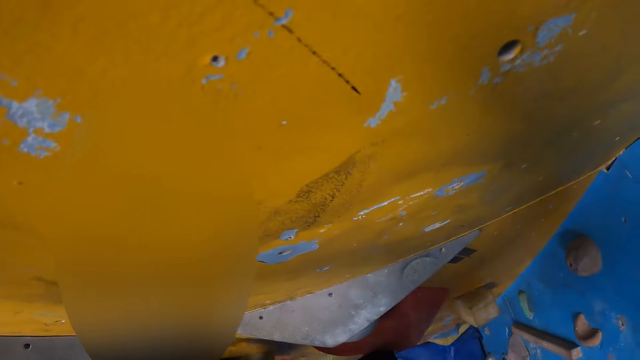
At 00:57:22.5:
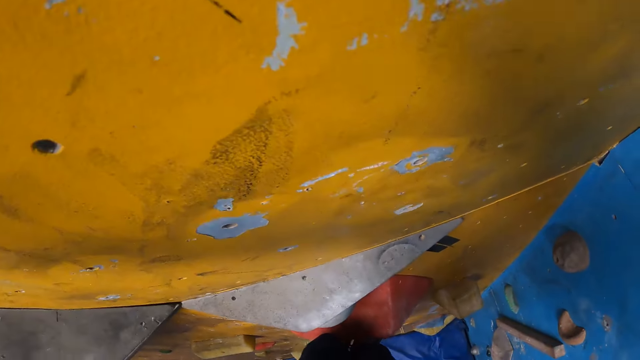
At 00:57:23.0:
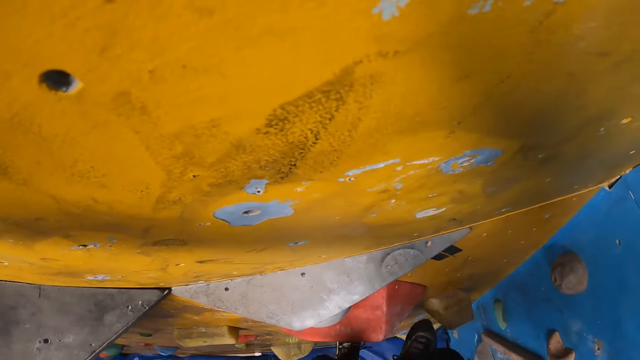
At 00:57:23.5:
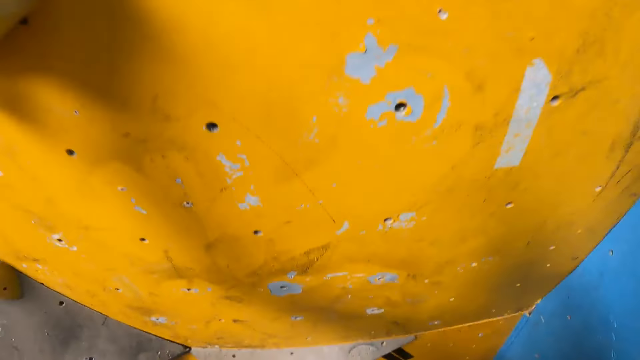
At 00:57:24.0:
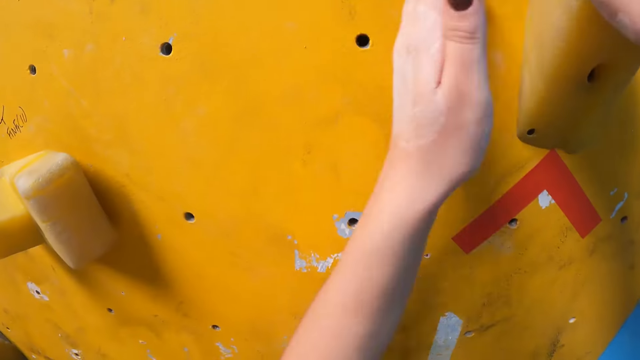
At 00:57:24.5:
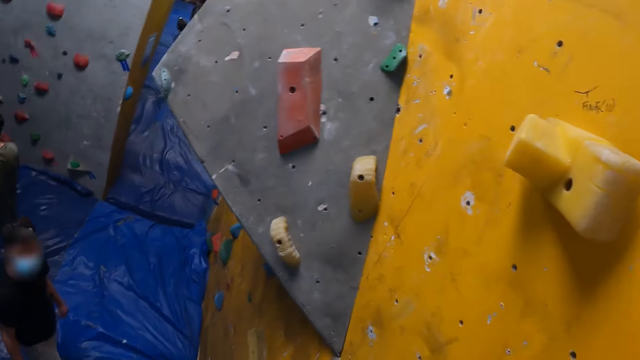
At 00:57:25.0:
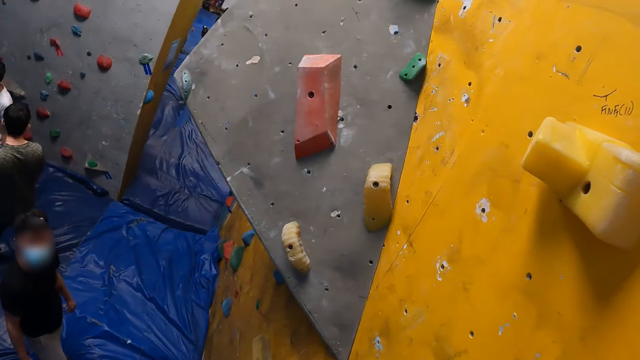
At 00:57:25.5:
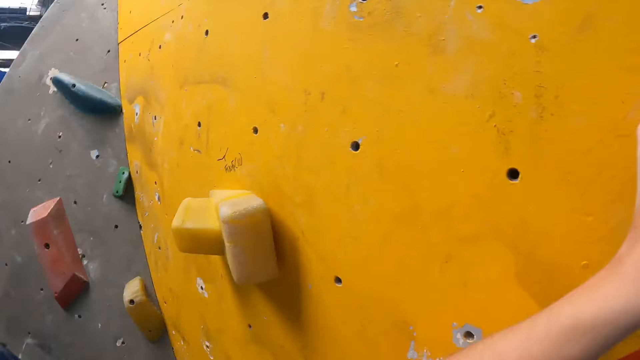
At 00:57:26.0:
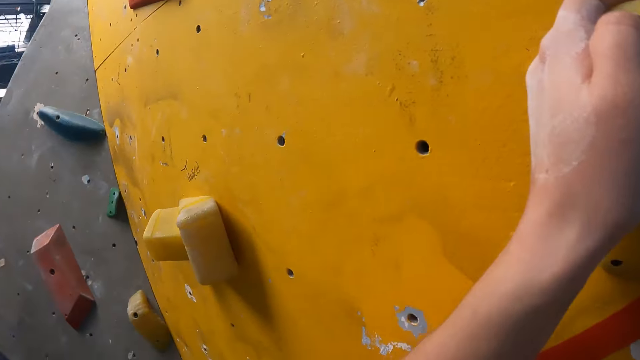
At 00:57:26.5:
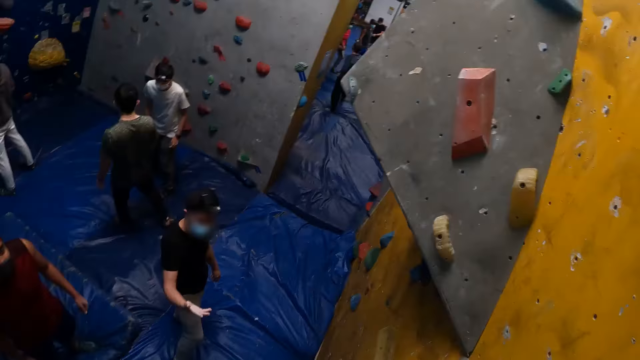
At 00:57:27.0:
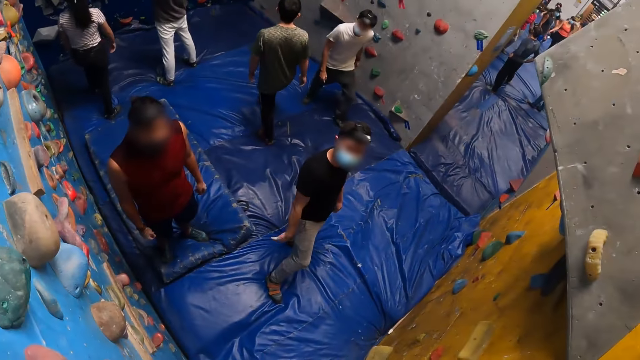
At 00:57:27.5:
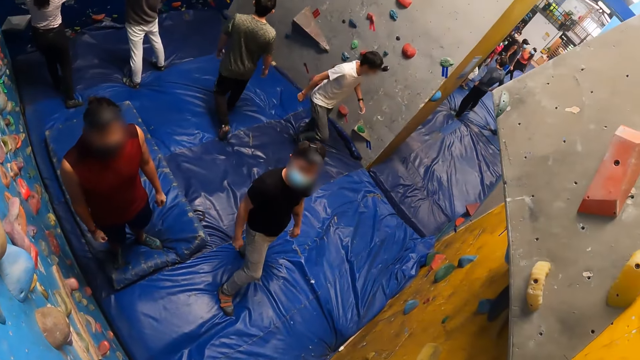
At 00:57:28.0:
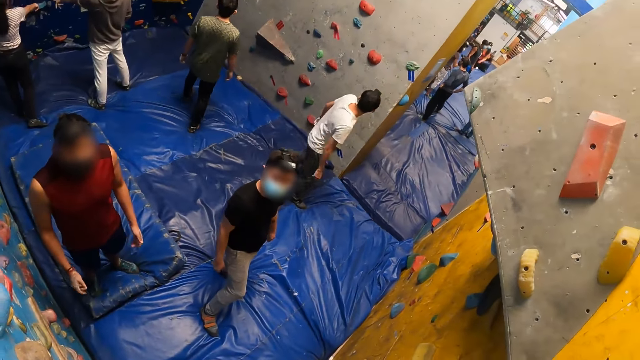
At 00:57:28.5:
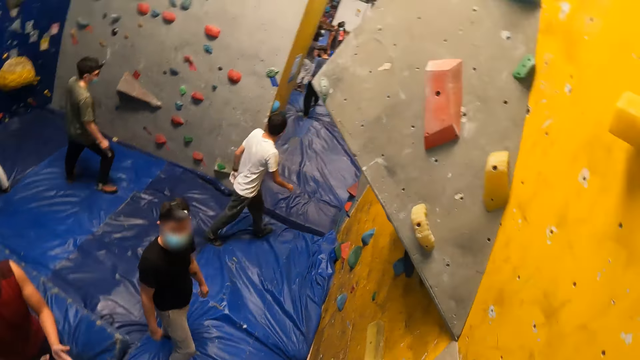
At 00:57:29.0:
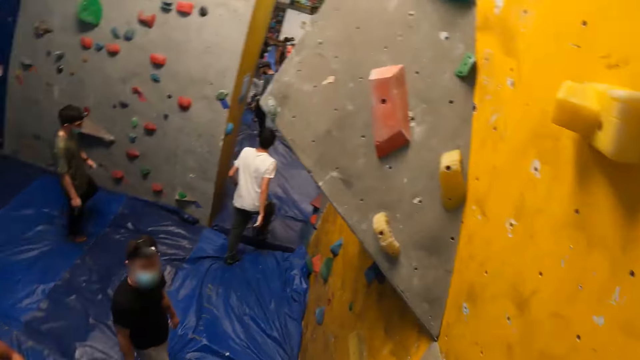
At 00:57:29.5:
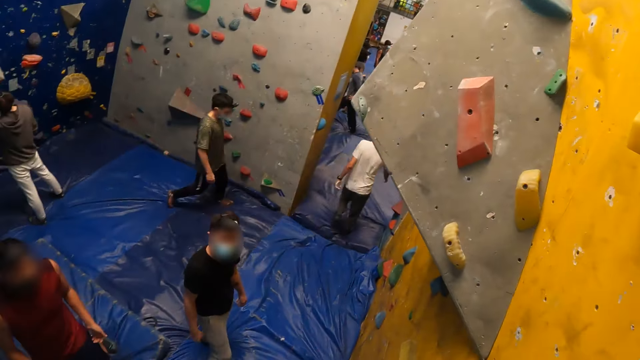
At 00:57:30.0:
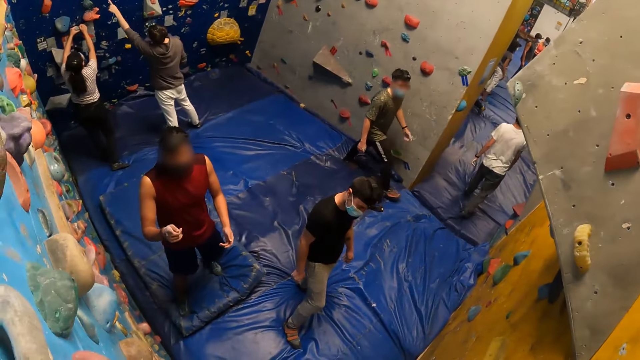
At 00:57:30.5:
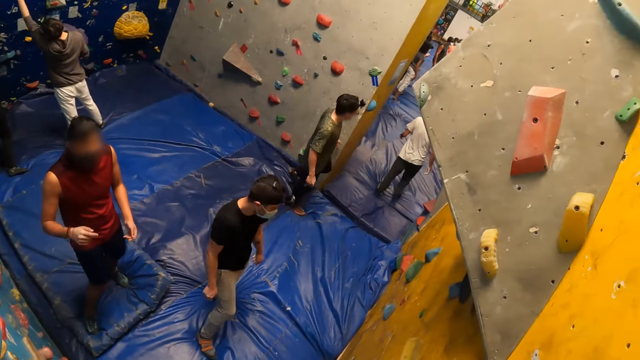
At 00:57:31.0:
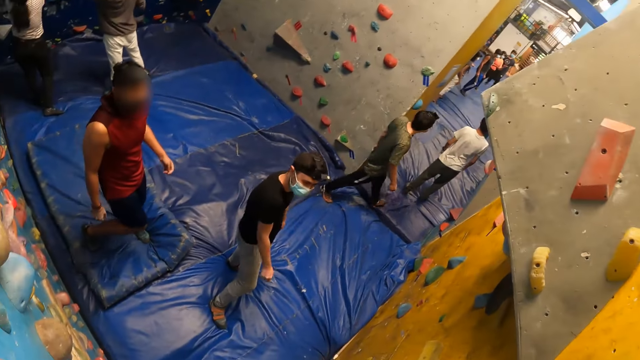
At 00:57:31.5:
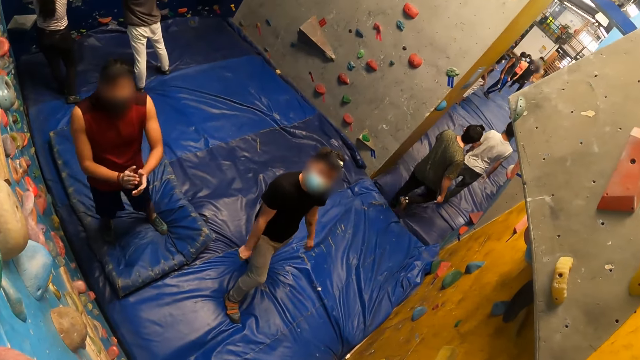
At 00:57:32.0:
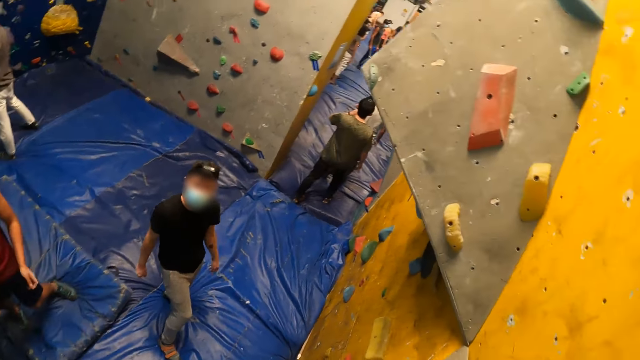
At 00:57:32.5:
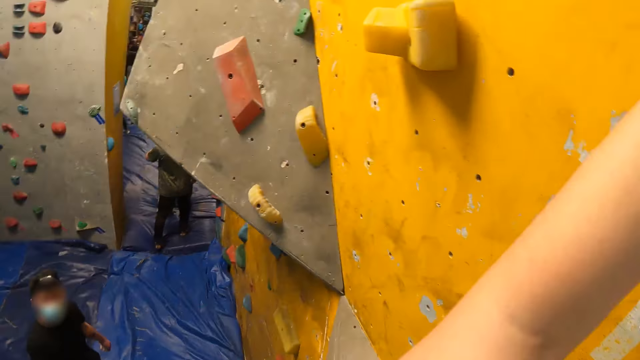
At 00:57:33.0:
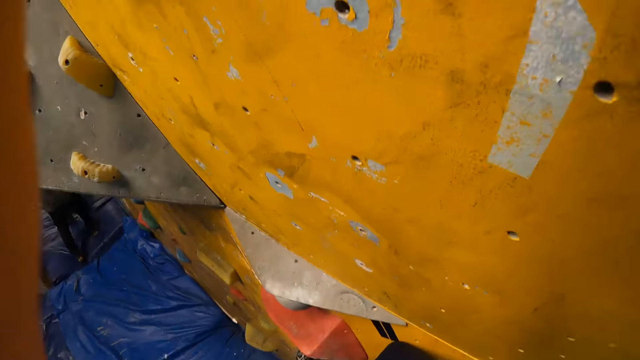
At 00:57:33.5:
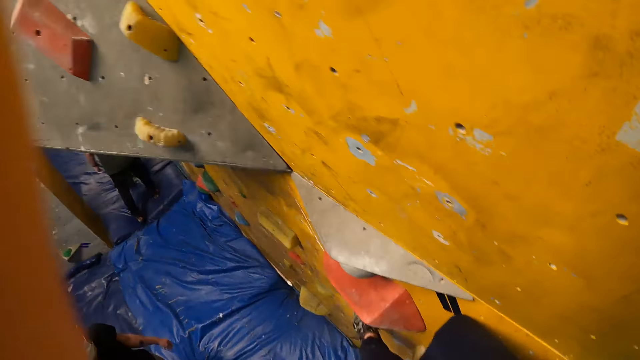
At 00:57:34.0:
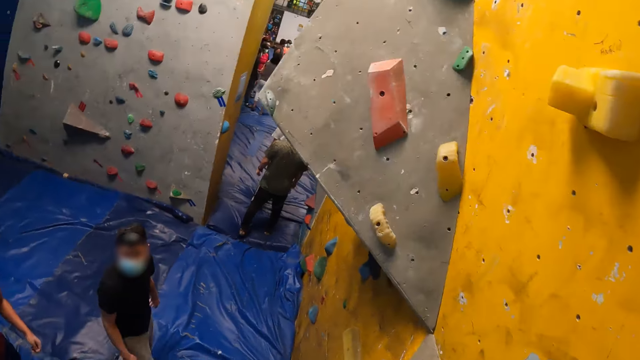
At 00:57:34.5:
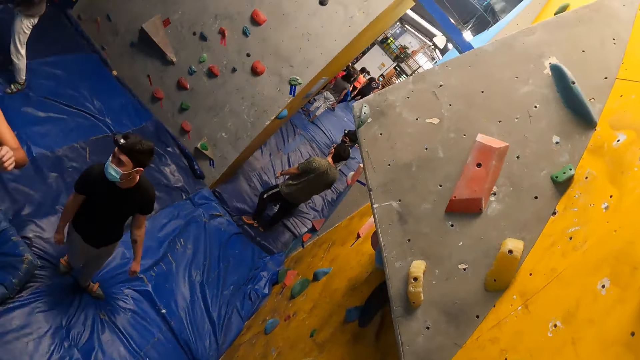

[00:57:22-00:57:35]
The camera wearer looks at a man. Another man claps his hands. A third man talks to a fourth man.

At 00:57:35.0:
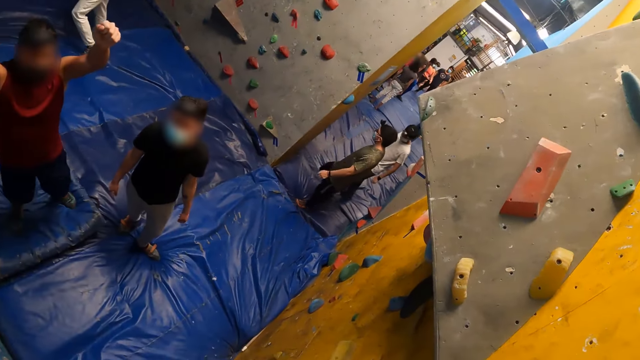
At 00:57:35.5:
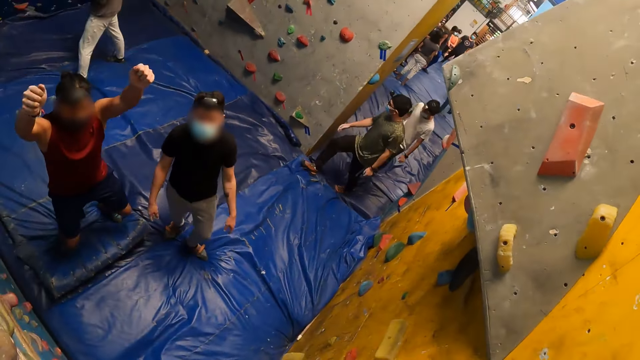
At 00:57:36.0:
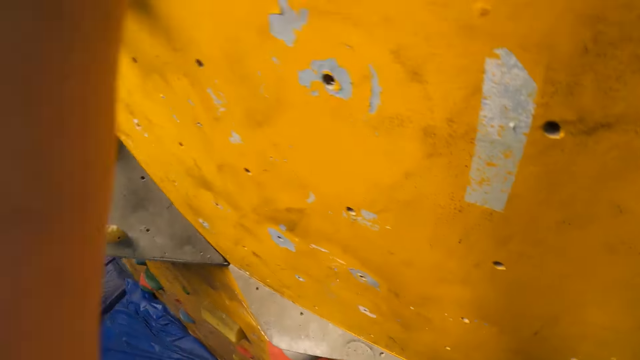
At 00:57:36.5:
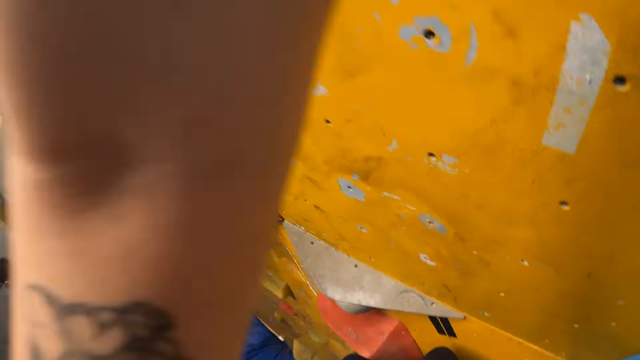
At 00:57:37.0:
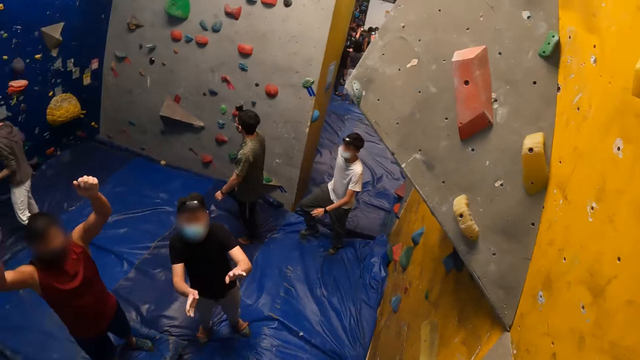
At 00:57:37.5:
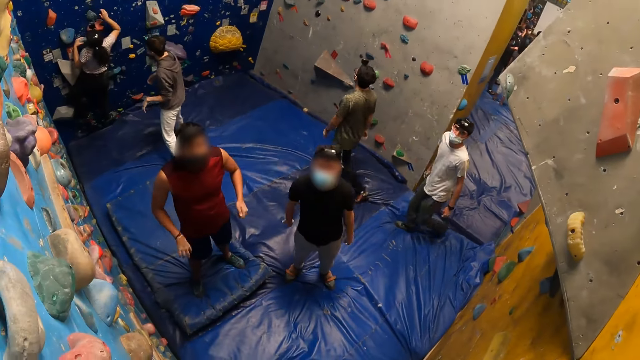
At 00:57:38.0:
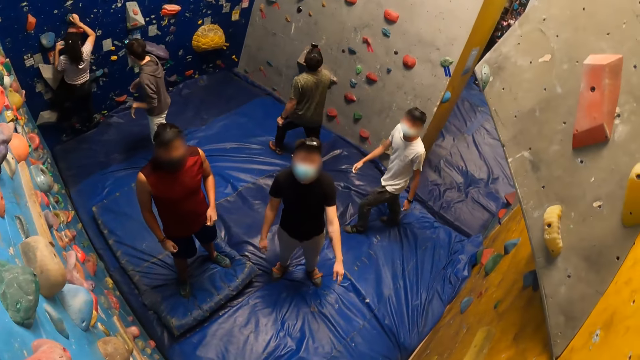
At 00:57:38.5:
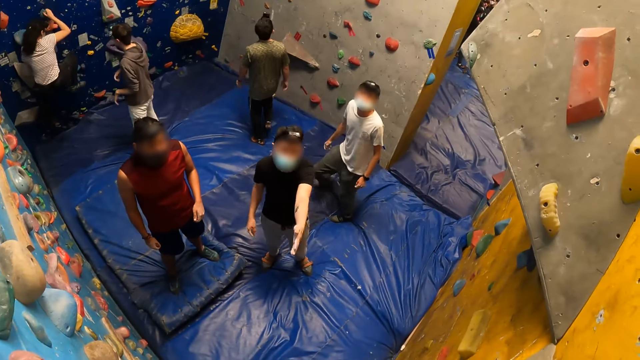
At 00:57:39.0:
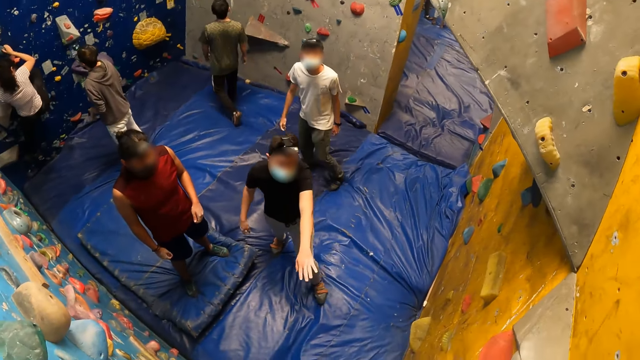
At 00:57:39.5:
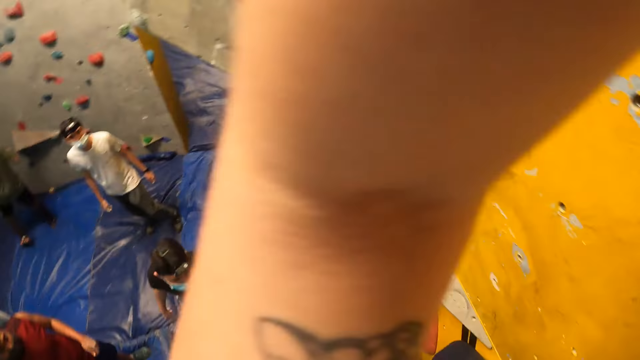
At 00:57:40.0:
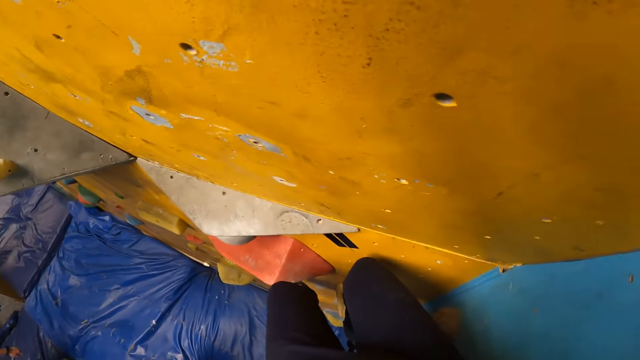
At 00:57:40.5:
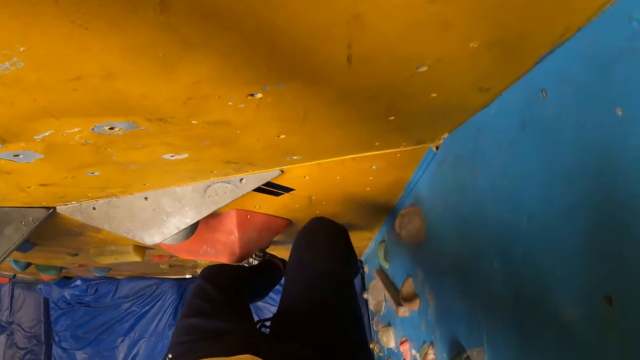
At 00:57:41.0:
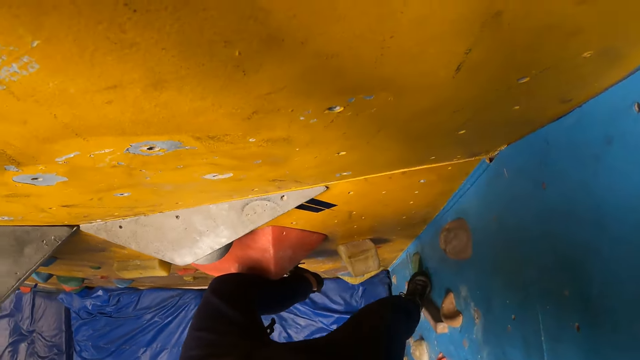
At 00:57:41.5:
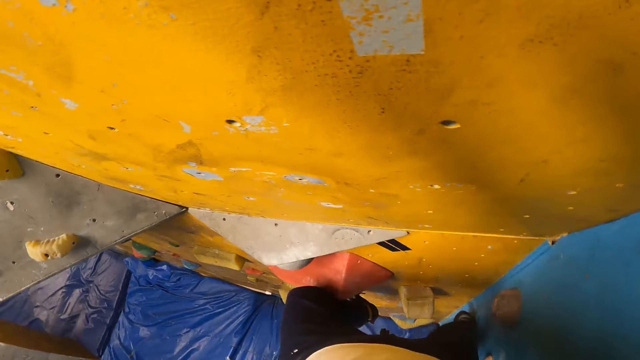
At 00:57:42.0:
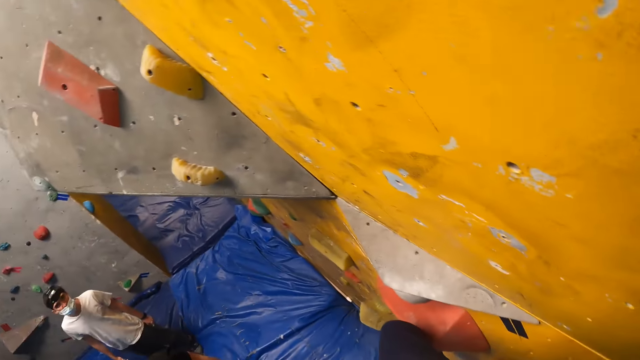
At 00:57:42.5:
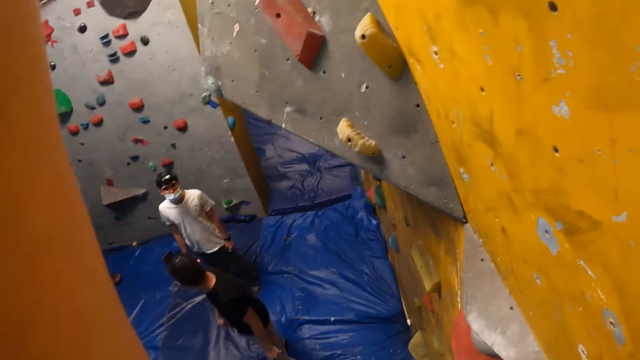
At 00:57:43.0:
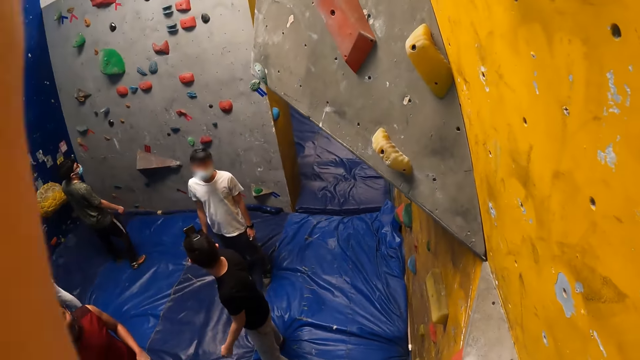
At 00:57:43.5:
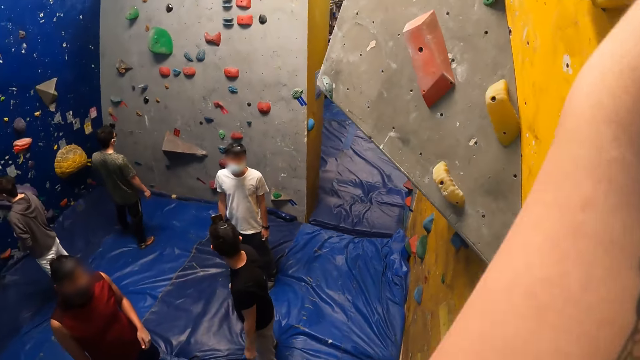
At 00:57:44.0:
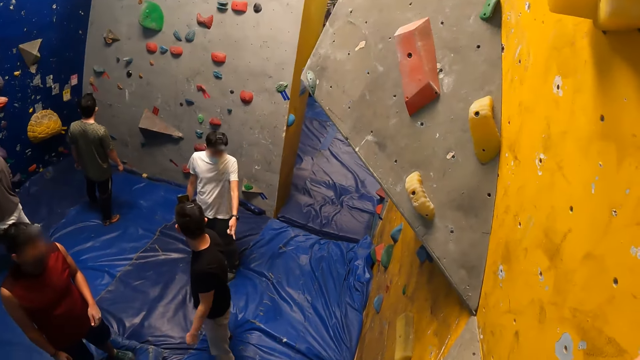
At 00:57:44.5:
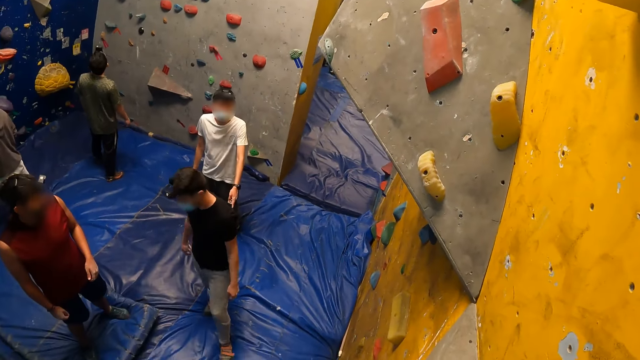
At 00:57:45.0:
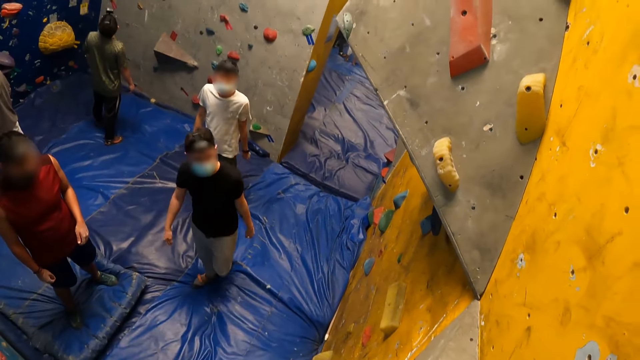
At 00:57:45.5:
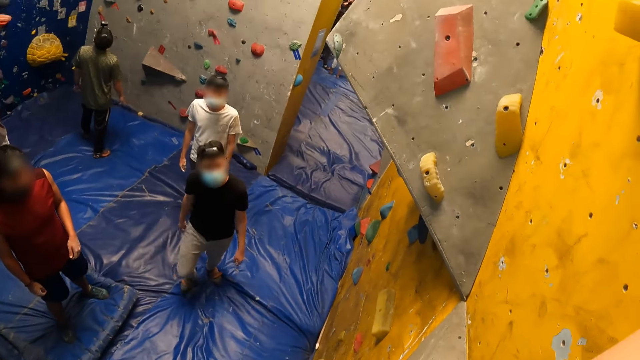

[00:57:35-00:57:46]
The camera wearer looks at a man. The man moves his hand. The camera wearer places her right leg on a climbing grip. She climbs down the climbing gym.
